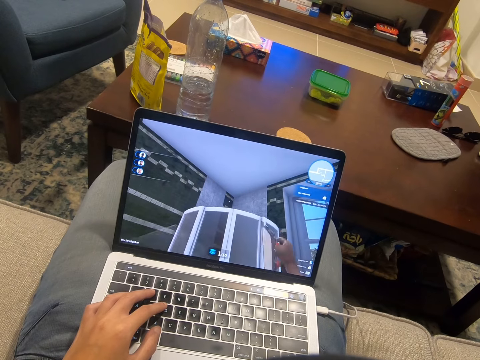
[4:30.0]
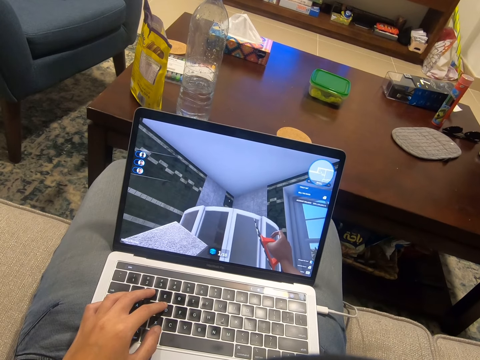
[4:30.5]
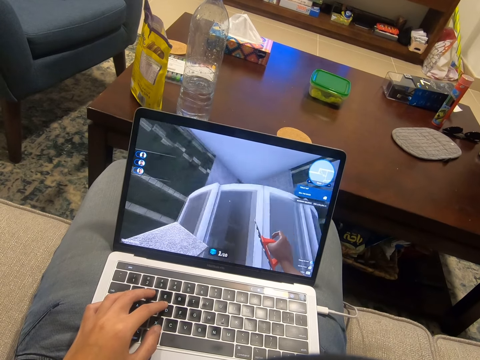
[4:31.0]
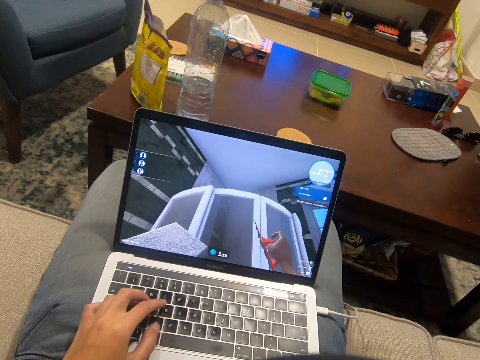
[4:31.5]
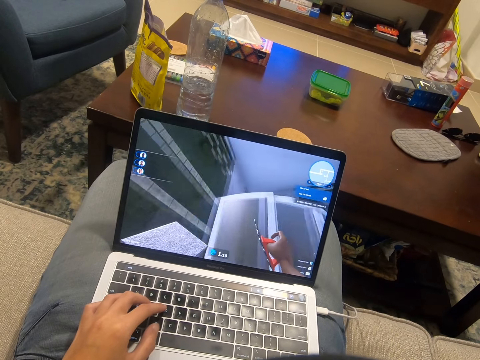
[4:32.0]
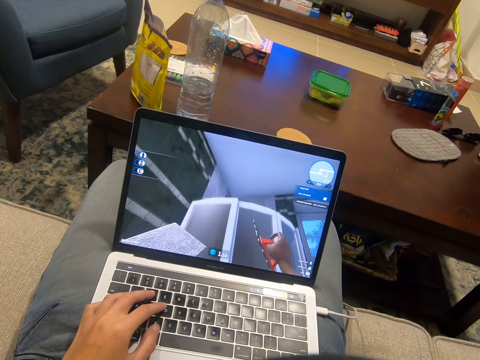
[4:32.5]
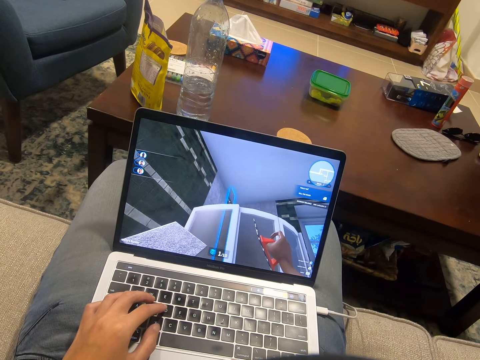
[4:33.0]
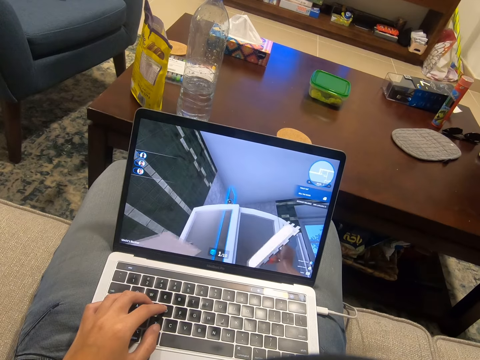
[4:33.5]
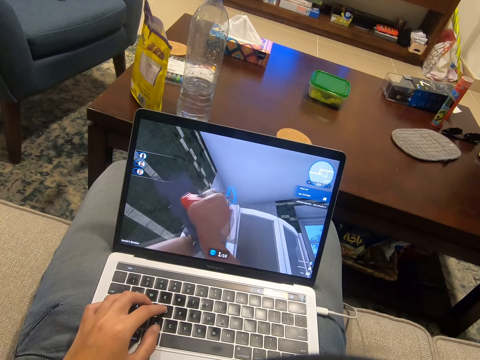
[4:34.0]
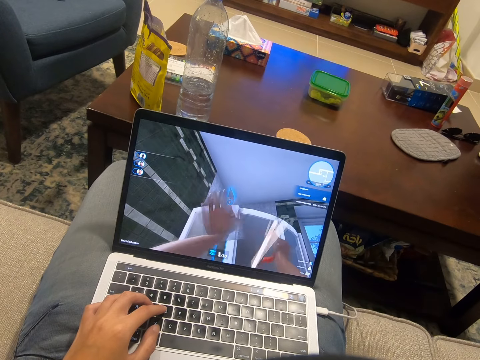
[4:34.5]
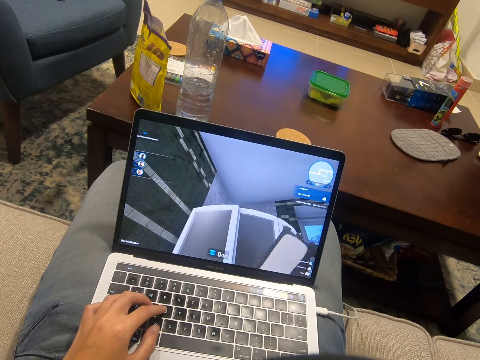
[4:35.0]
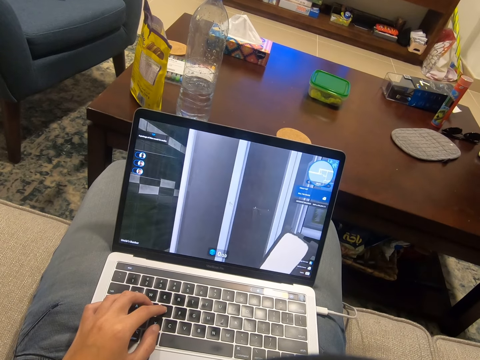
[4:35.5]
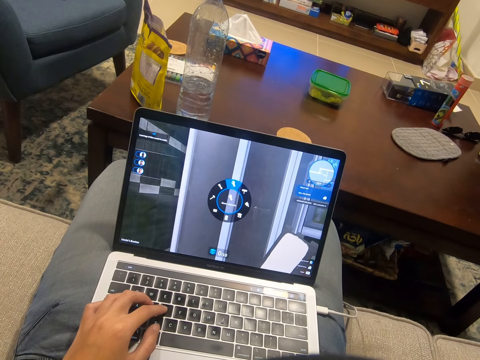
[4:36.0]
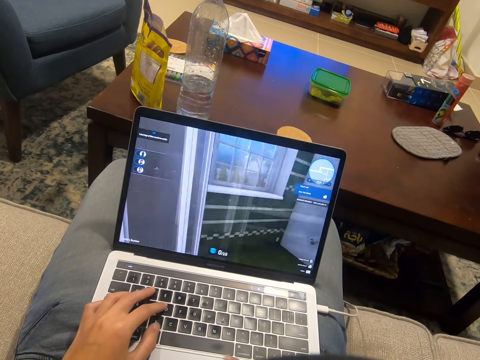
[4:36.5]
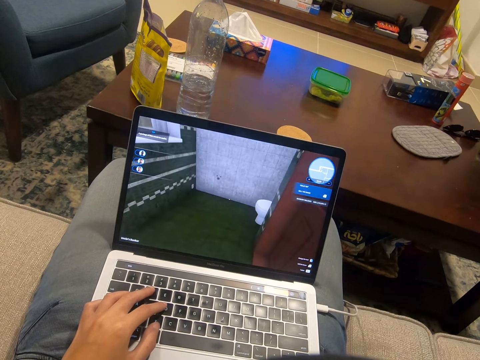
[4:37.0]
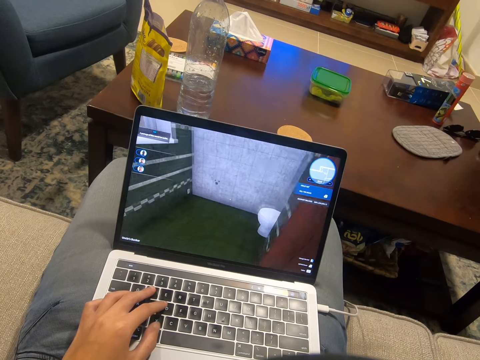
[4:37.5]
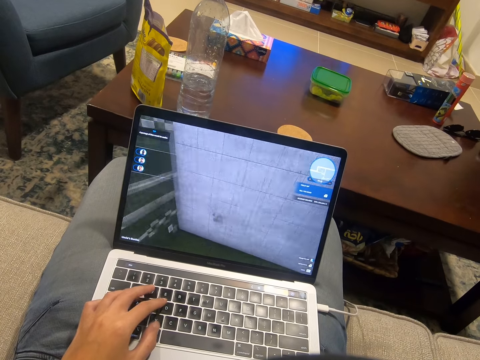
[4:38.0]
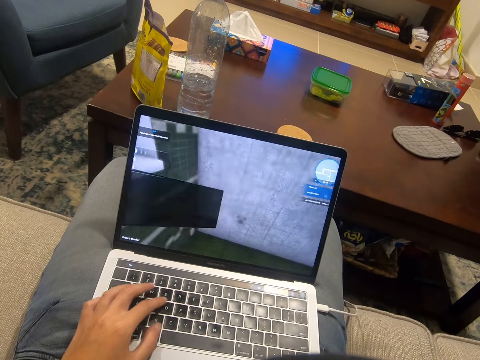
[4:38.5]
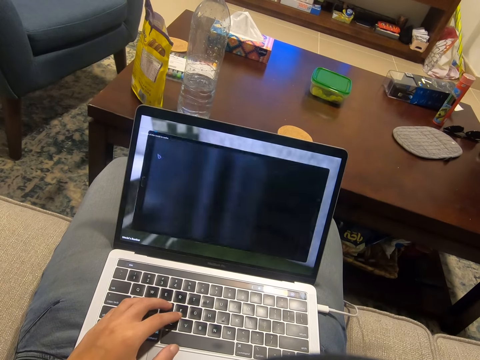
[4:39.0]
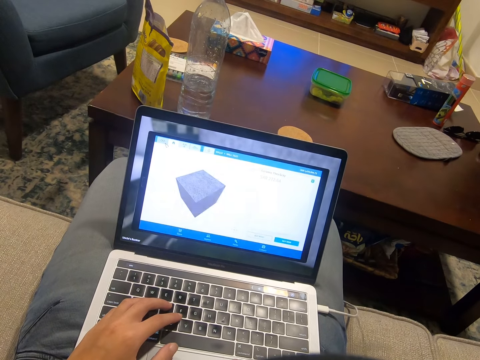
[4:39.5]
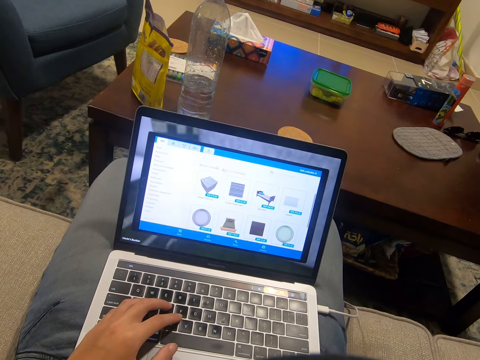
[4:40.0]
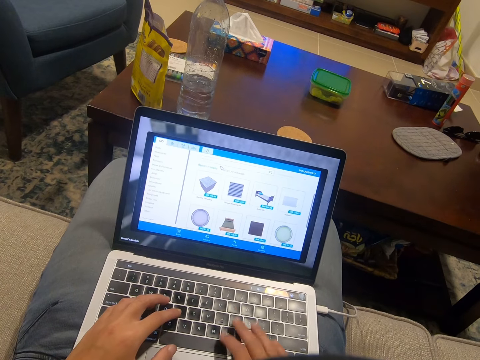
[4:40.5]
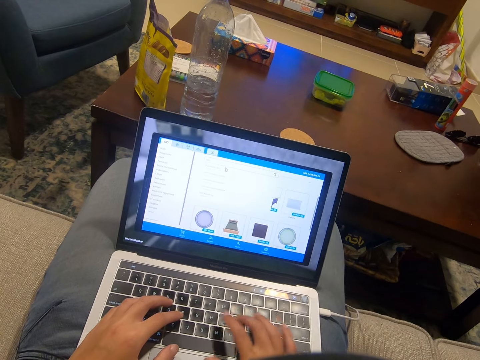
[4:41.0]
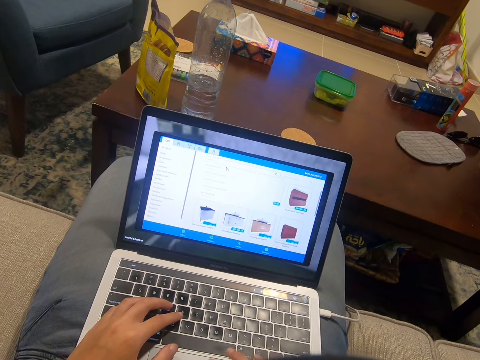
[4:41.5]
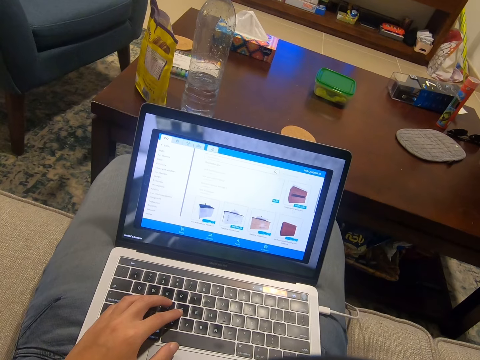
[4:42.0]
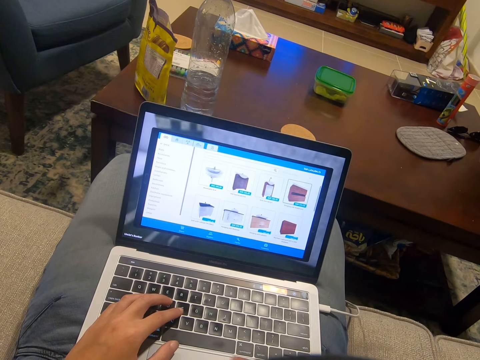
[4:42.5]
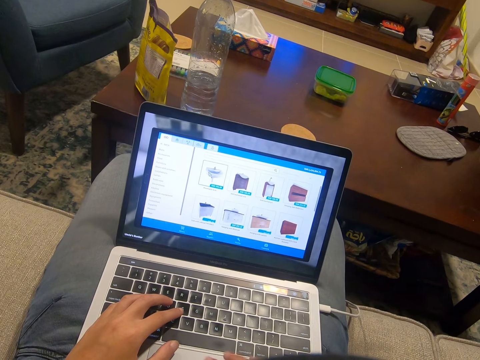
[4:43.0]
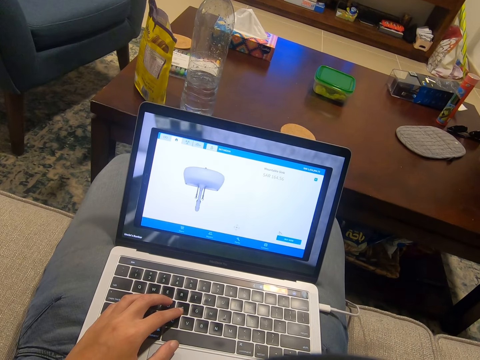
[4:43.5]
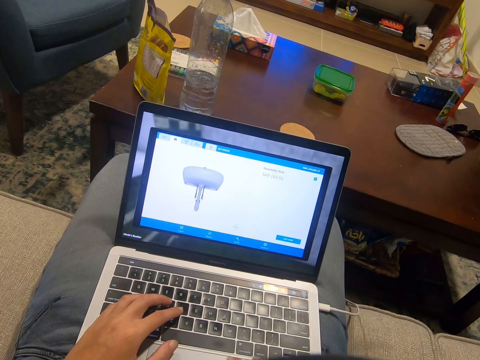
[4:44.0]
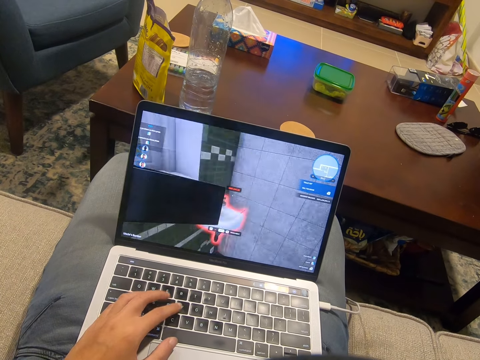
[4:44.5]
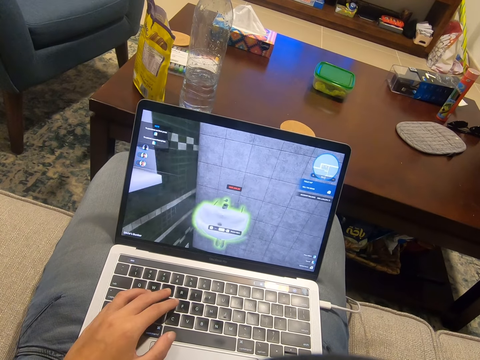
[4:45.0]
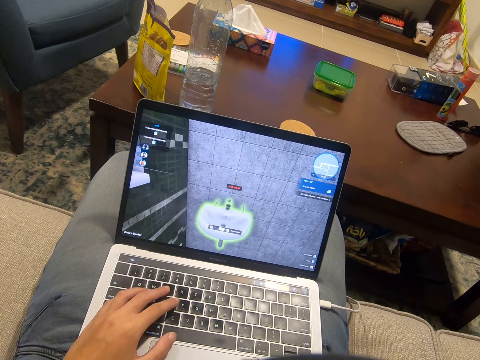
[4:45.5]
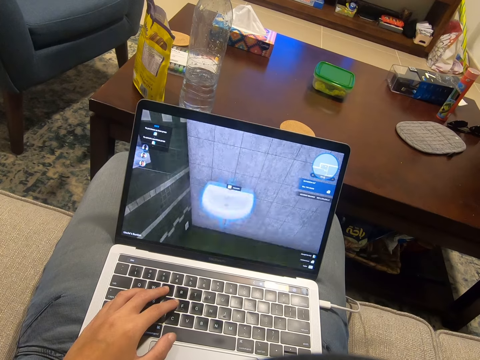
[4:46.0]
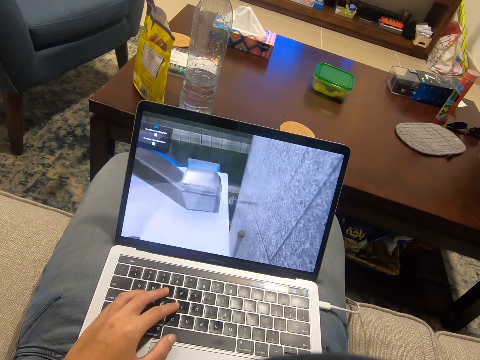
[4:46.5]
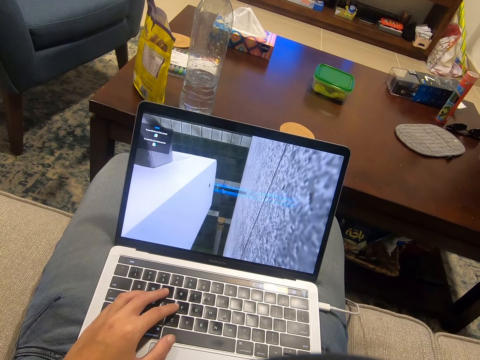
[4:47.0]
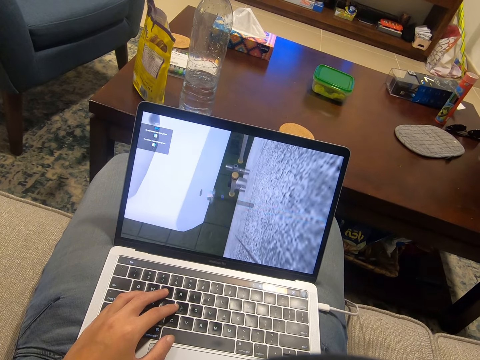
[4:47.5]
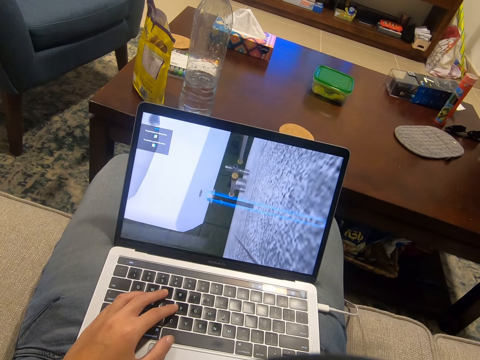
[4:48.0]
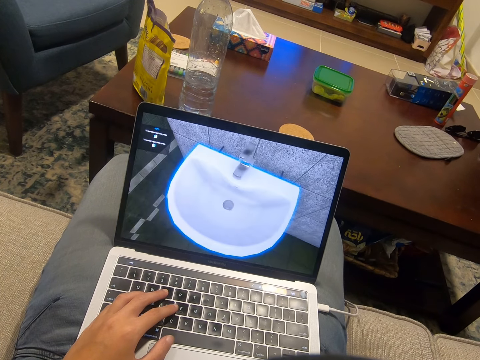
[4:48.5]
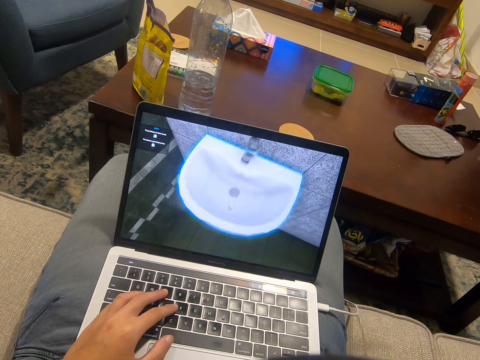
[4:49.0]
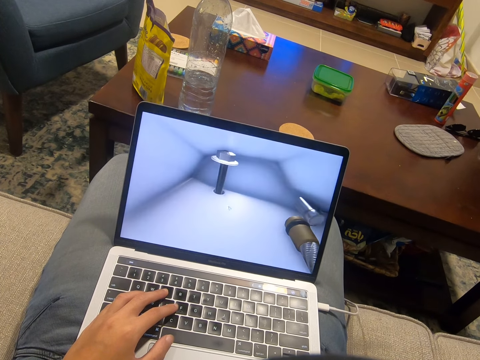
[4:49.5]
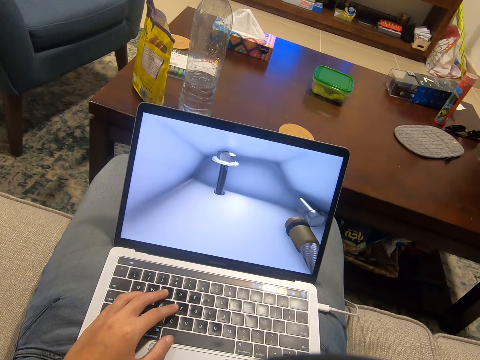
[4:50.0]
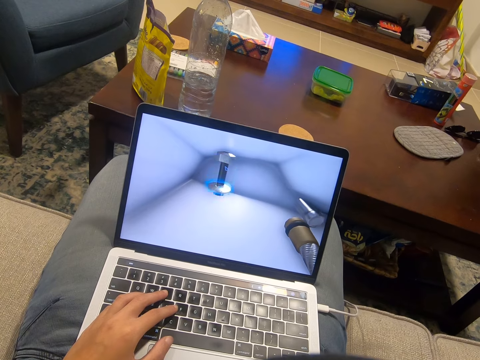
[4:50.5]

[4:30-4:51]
The camera wearer presses keys on the laptop. They type on the laptop. They scroll on the laptop.

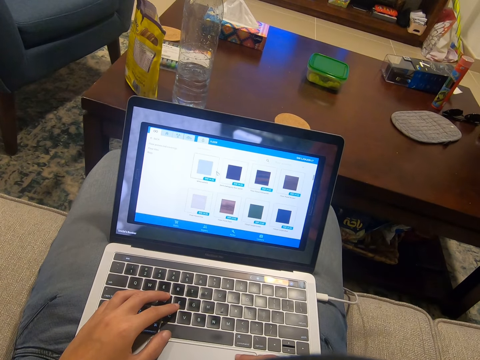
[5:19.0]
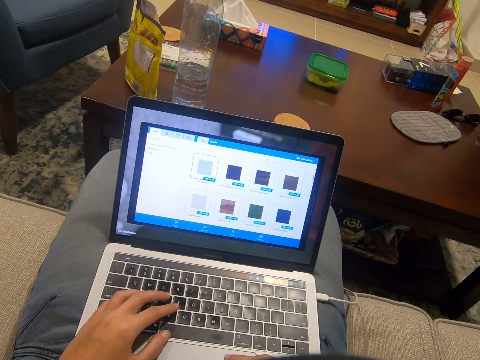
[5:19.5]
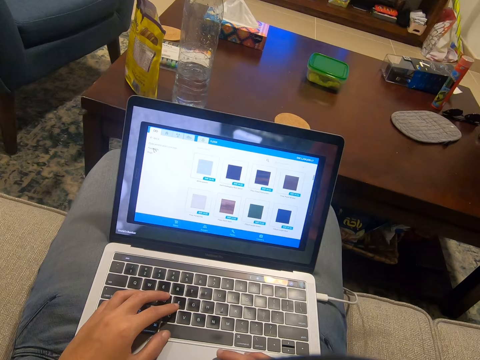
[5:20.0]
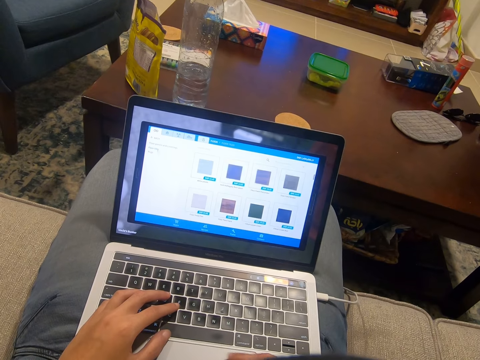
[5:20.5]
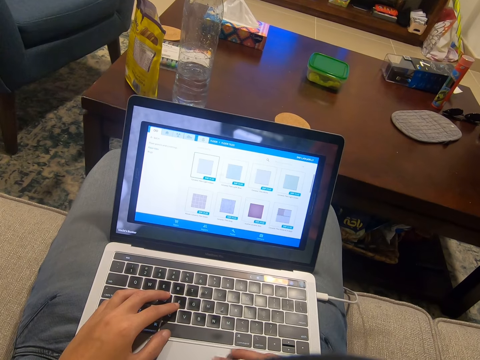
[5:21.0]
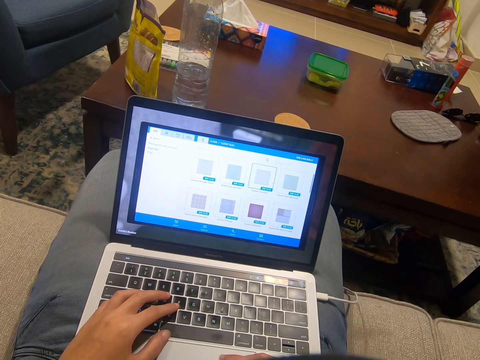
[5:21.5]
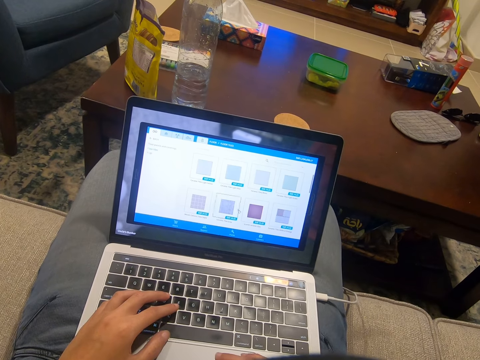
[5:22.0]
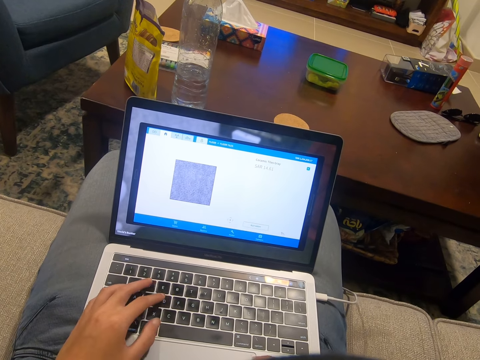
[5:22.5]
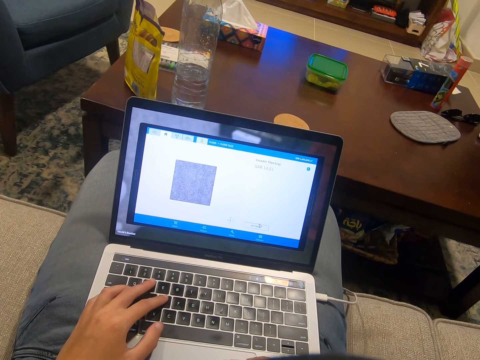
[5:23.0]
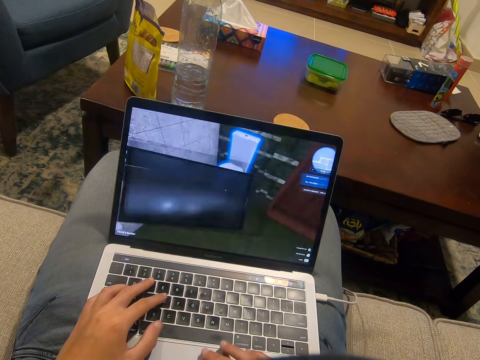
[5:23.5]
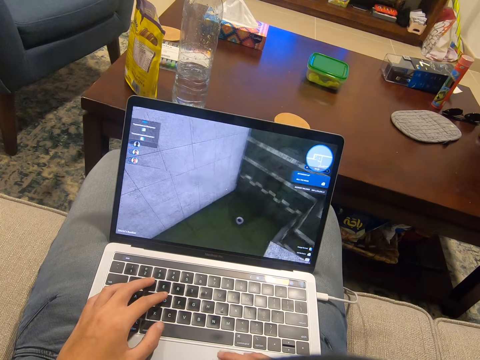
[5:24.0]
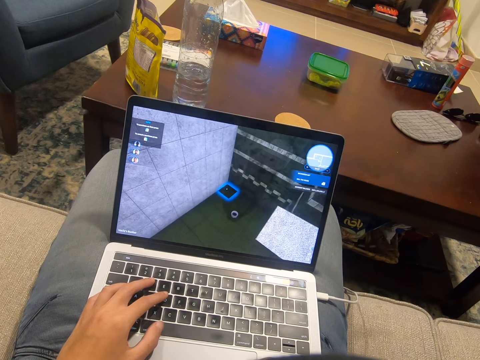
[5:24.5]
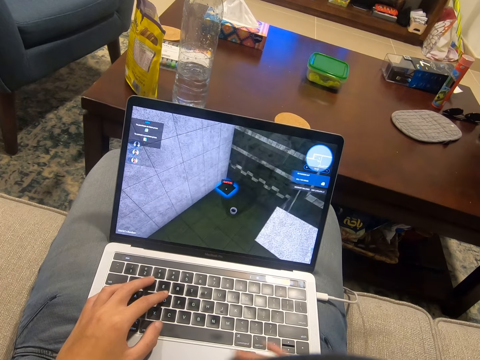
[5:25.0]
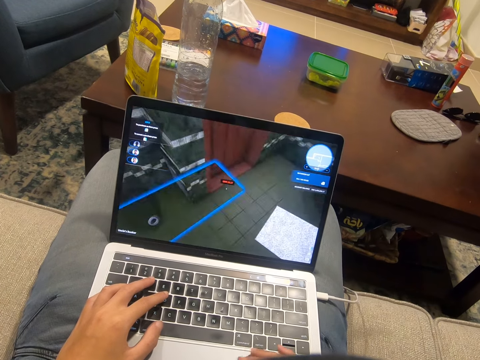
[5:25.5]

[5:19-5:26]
The camera wearer scrolls on the laptop.
